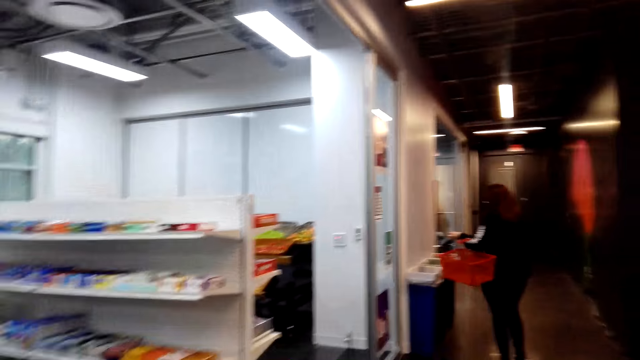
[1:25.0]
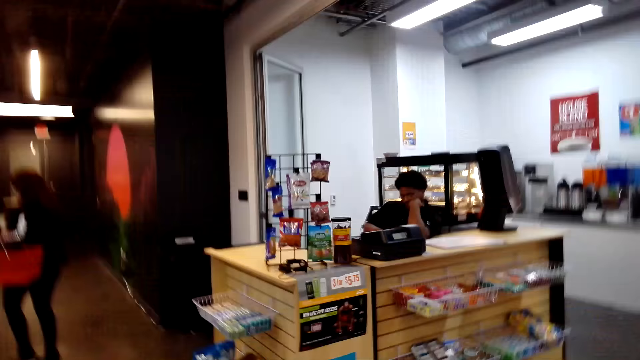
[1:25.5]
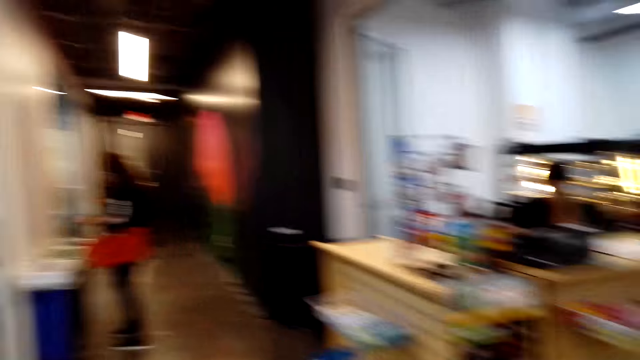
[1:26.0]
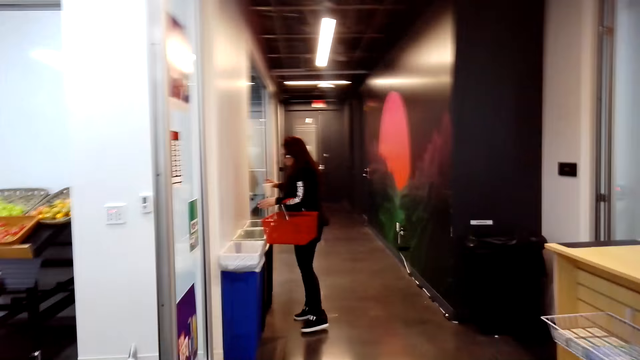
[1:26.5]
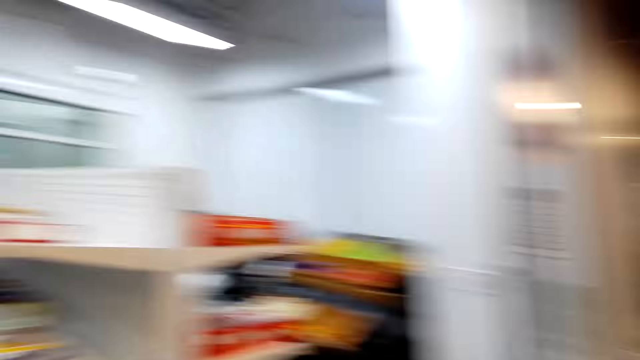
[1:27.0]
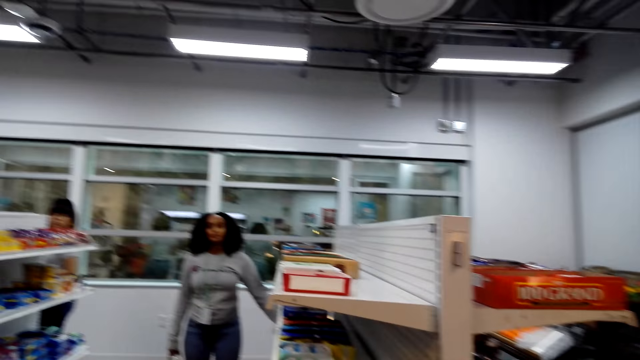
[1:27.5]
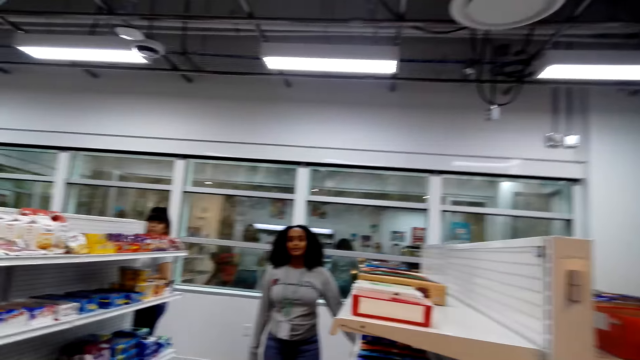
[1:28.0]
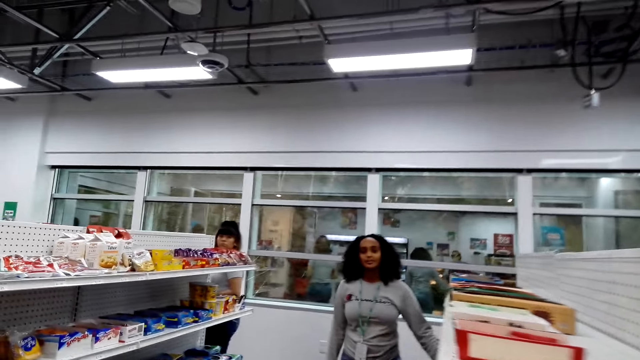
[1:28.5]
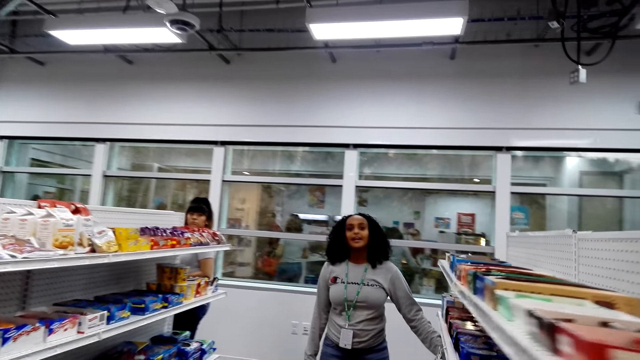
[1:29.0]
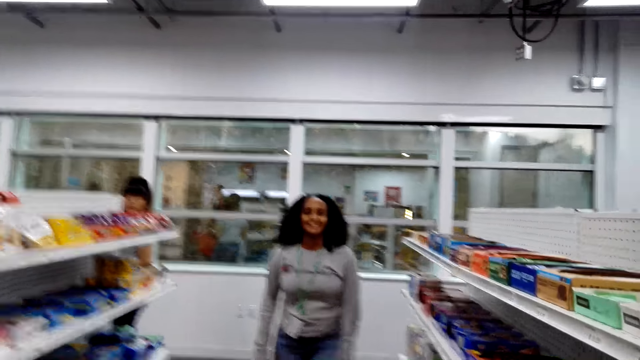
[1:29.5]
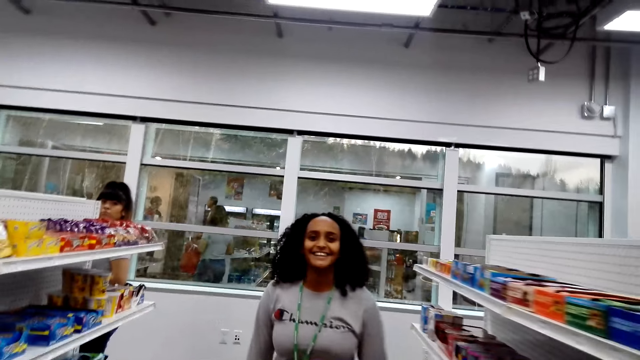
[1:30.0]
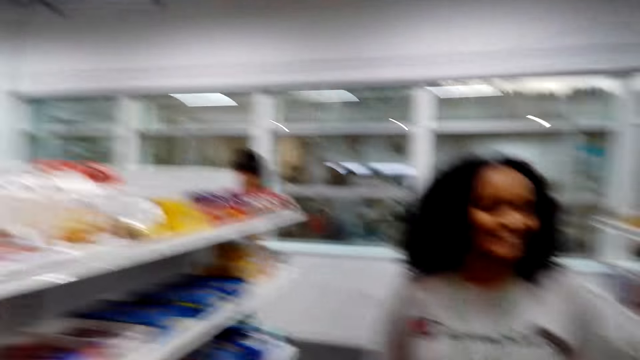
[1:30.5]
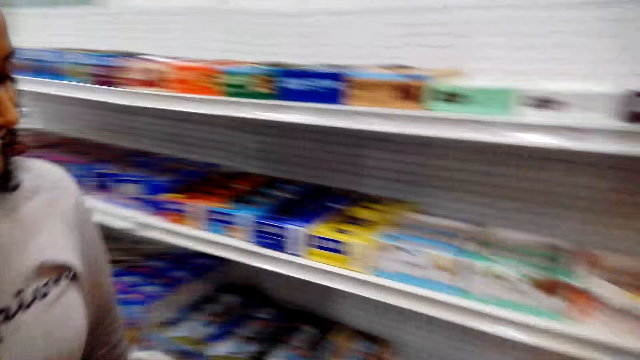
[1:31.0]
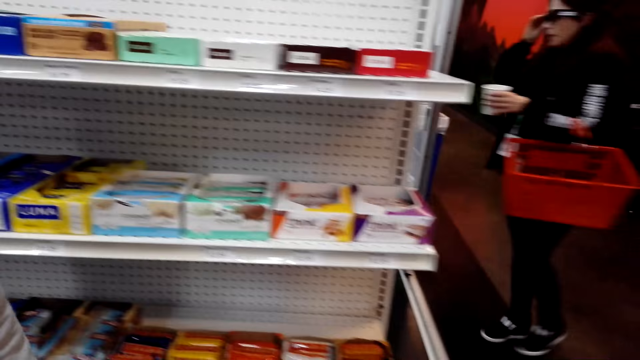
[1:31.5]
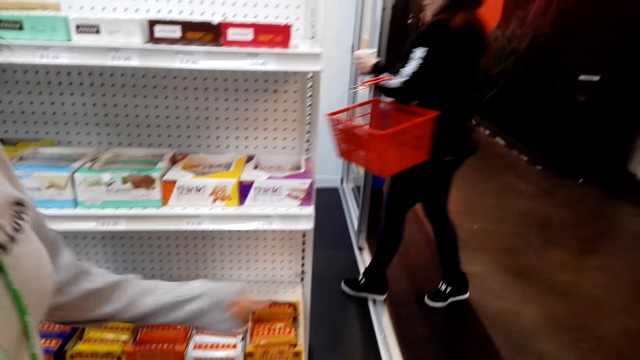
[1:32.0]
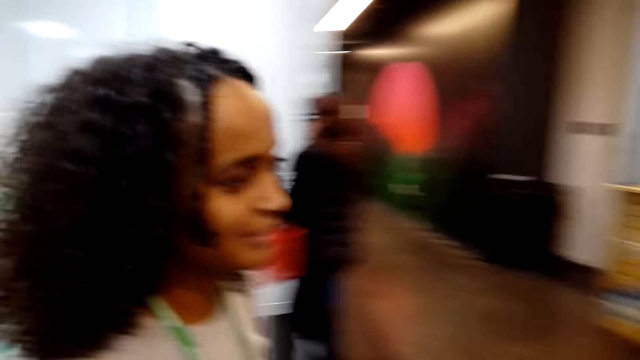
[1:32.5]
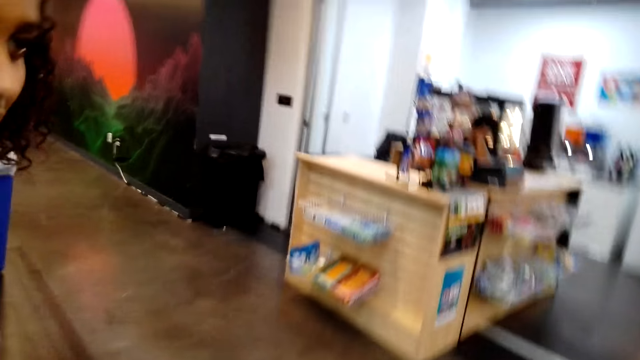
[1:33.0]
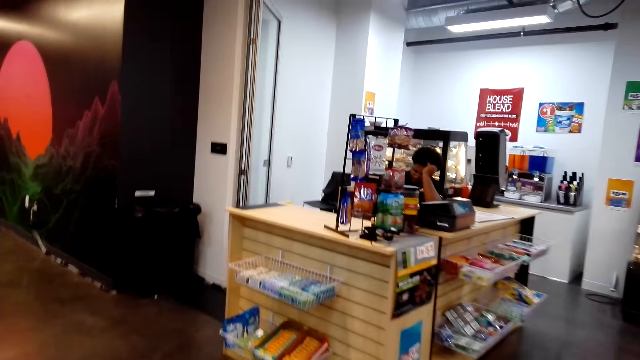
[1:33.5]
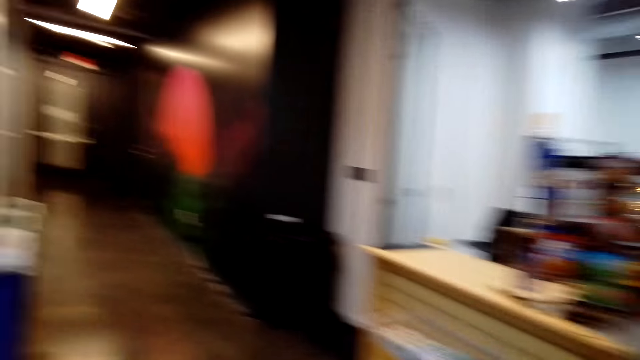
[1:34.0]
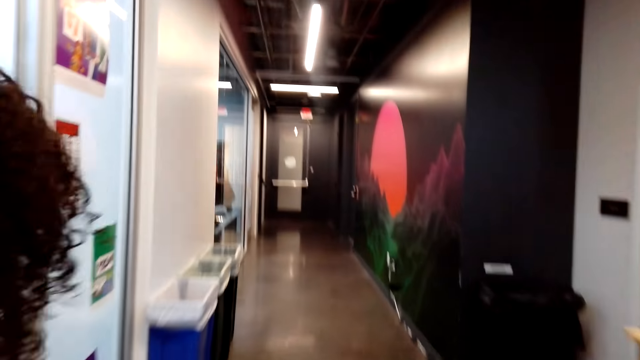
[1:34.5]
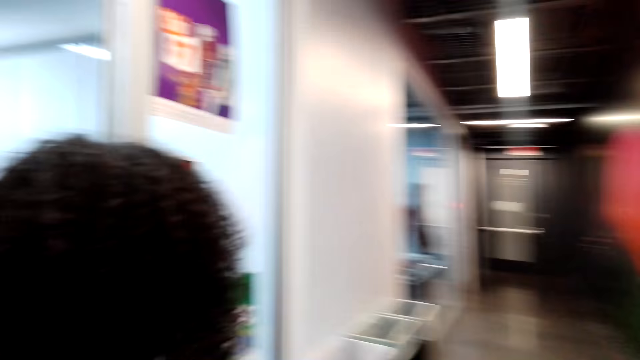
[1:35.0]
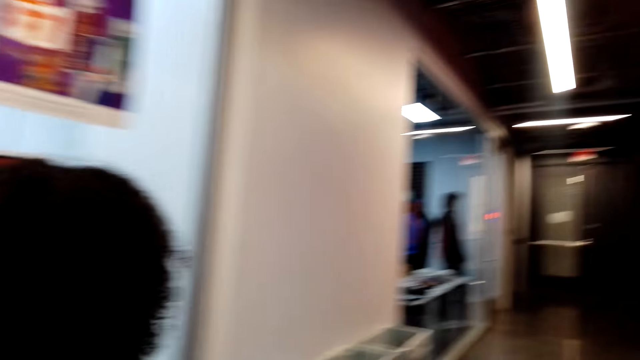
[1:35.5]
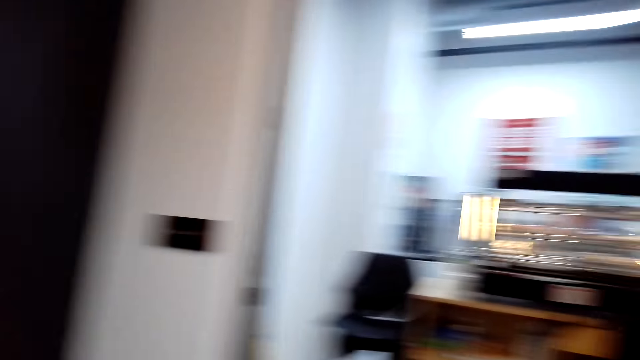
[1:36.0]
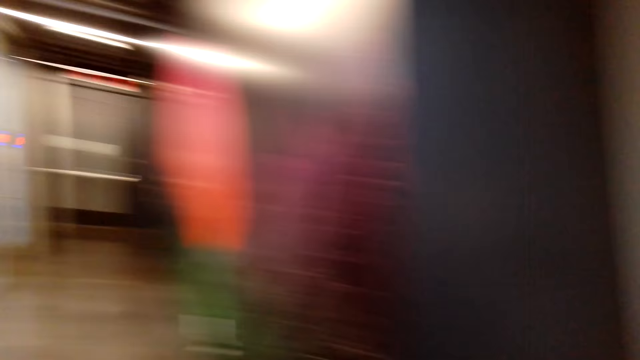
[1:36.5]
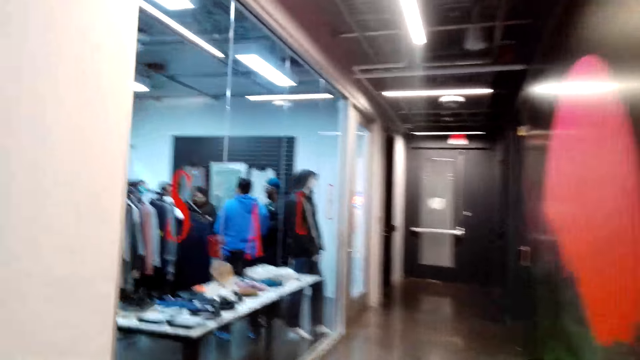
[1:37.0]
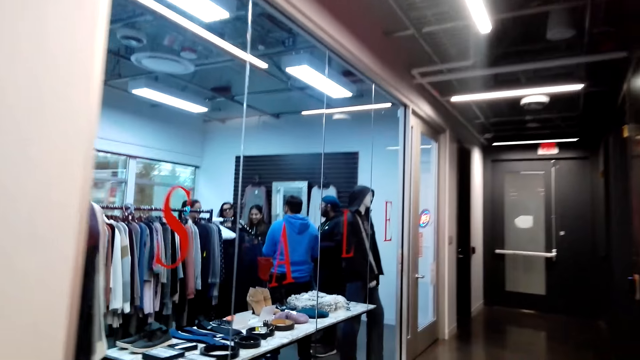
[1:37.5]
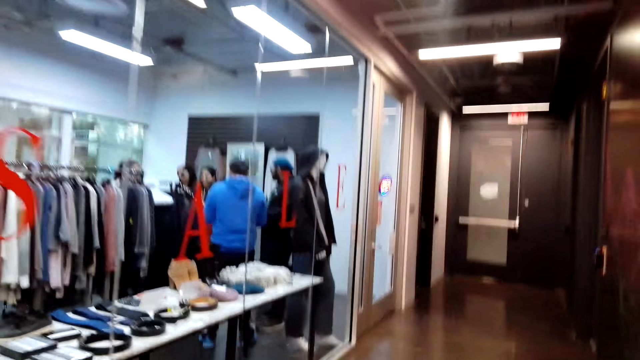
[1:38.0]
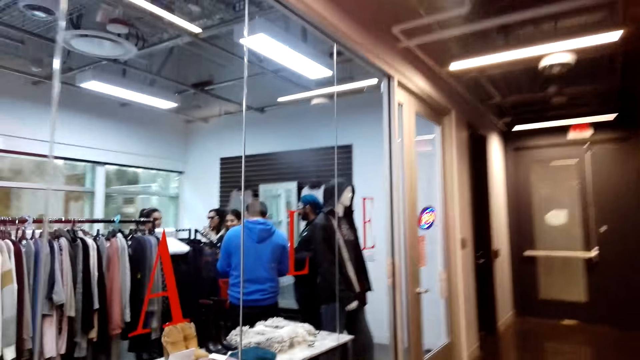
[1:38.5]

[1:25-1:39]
A lady dialogues with the camera wearer. The camera wearer looks around and walks around. They look around. The lady dialogues with the camera wearer and walks with the camera wearer.

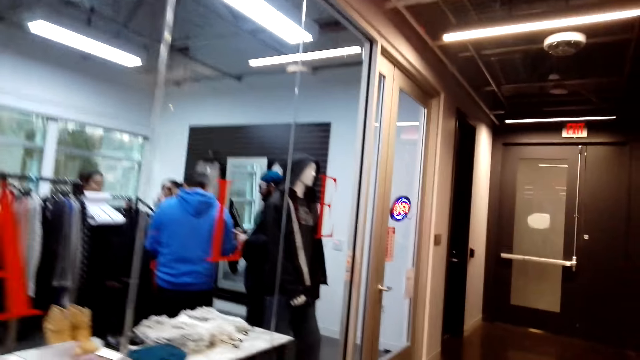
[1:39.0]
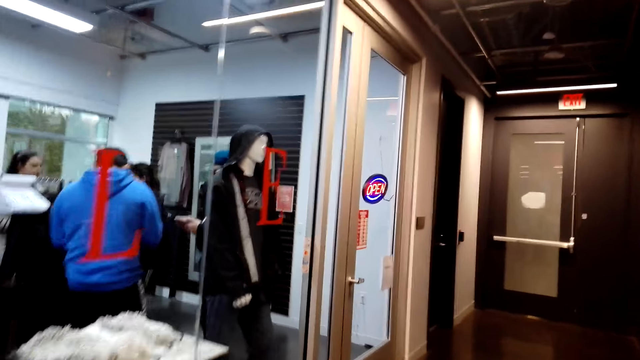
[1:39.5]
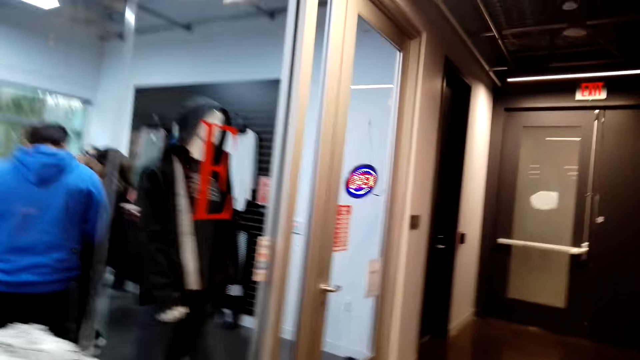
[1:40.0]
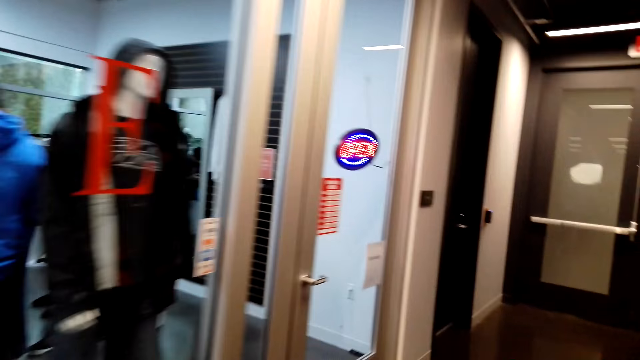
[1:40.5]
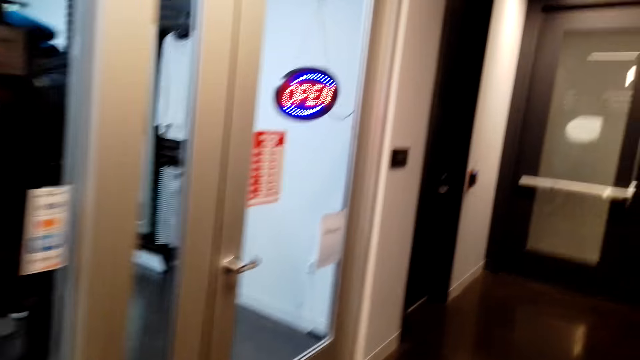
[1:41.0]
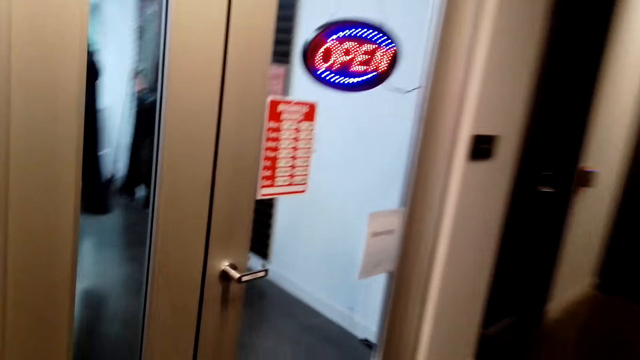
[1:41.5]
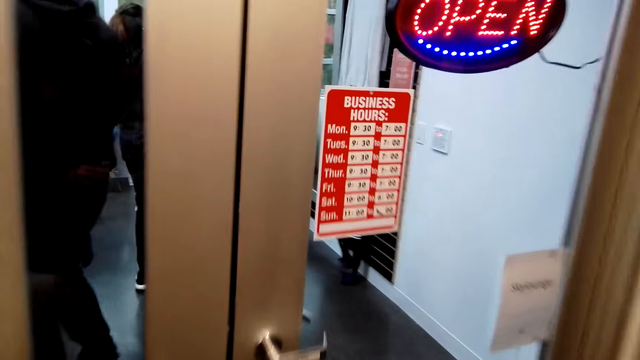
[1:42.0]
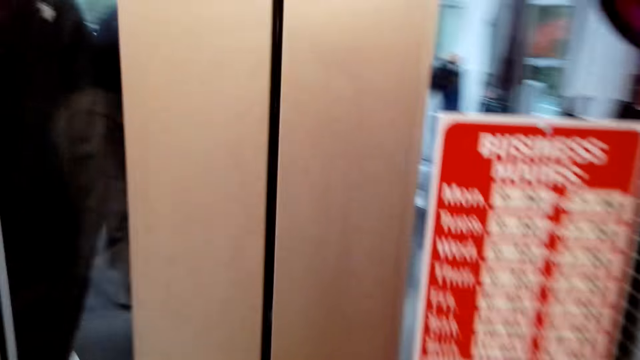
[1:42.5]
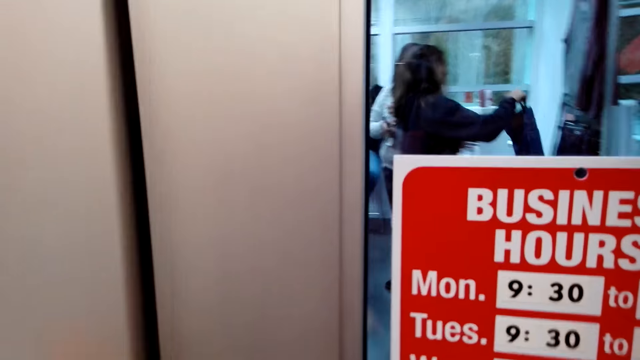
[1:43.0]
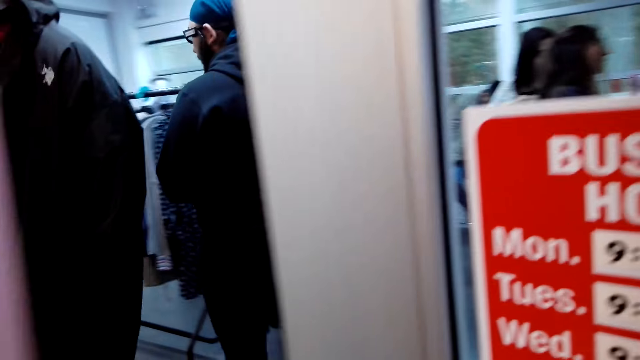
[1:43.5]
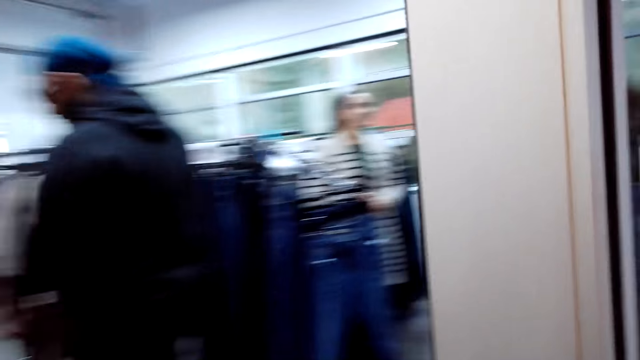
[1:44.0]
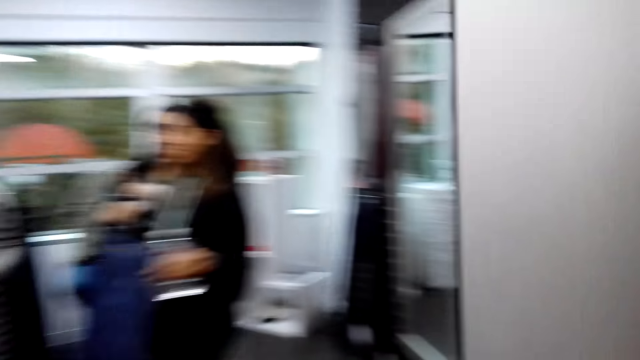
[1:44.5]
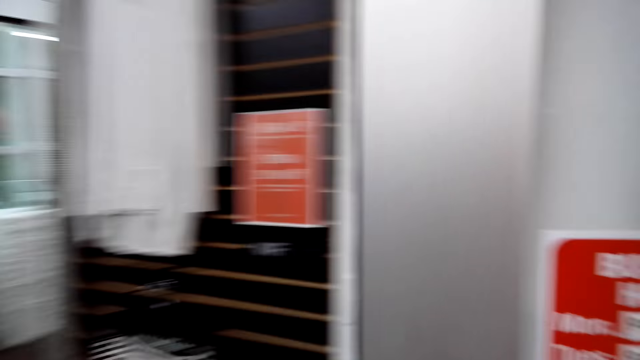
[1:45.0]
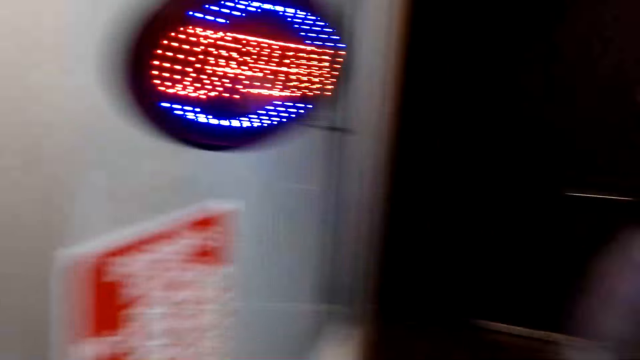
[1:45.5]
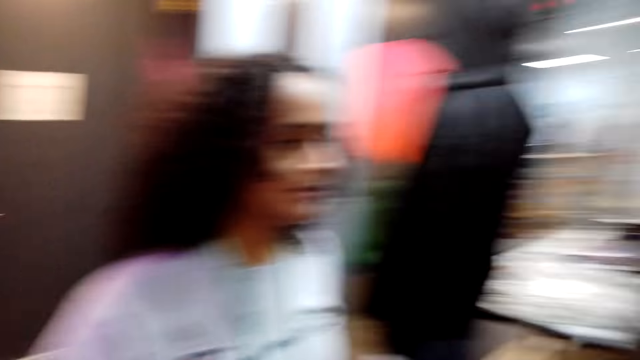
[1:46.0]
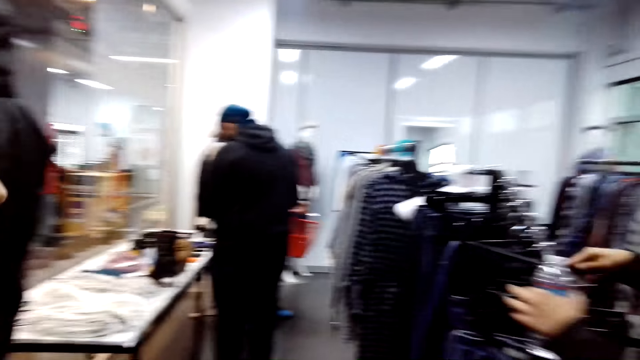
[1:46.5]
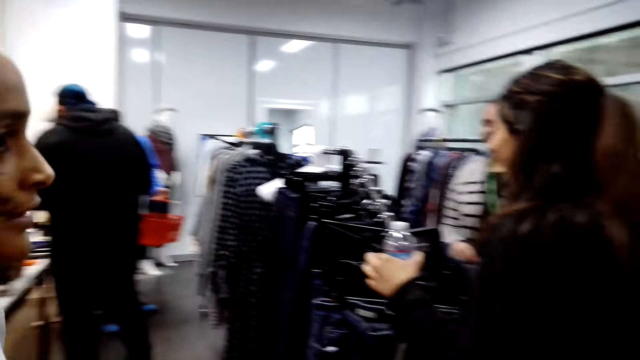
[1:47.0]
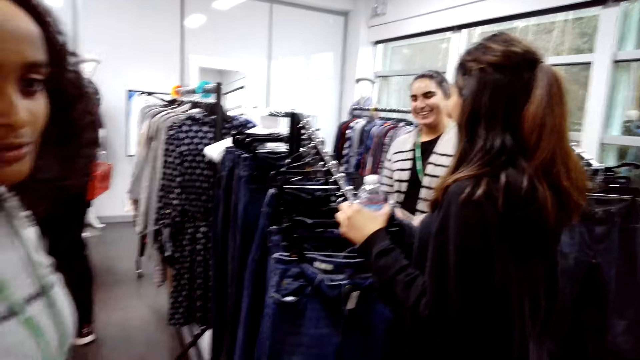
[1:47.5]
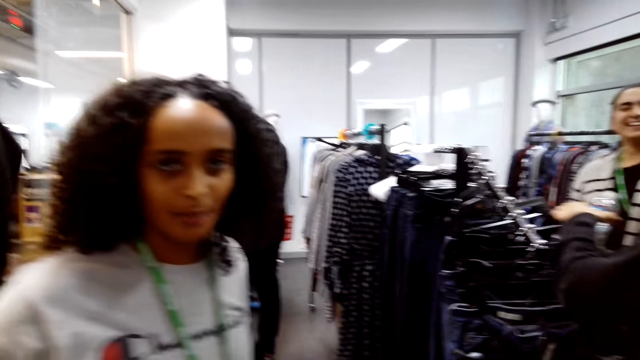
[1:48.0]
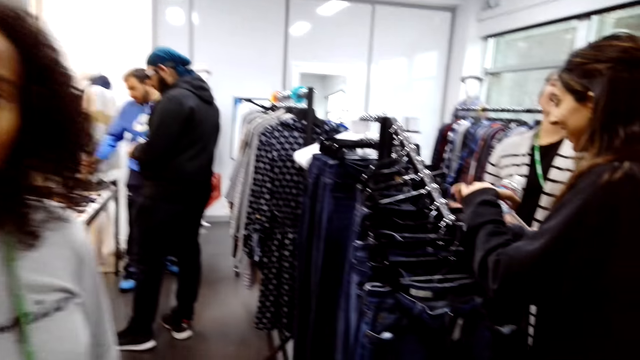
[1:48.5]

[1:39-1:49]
The camera wearer dialogues with a lady, looks around and walks around. They open the door. They look around and dialogue with the lady. The lady checks clothes on the clothes rack.
